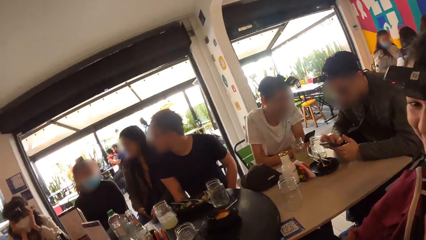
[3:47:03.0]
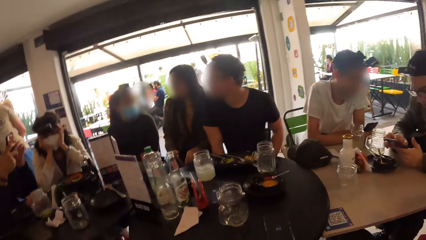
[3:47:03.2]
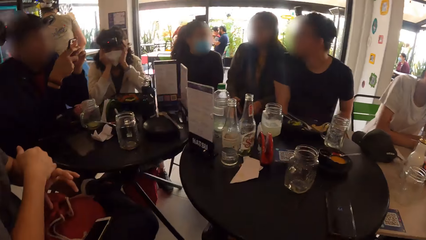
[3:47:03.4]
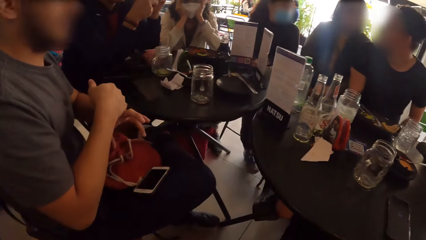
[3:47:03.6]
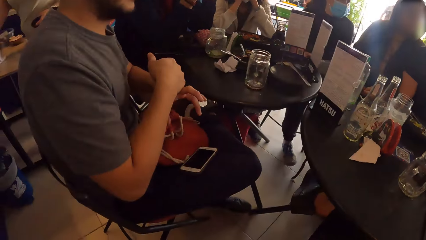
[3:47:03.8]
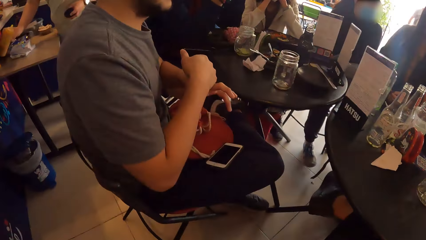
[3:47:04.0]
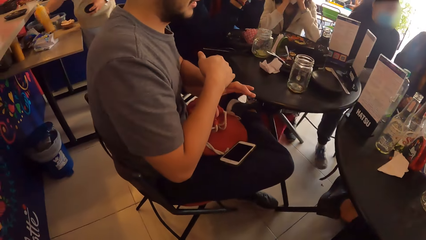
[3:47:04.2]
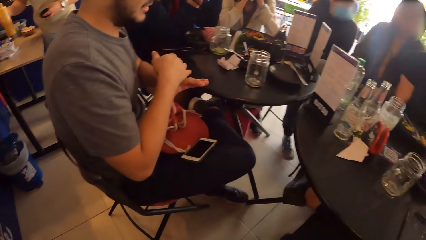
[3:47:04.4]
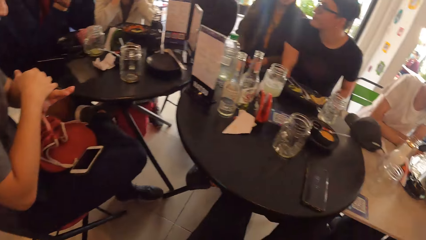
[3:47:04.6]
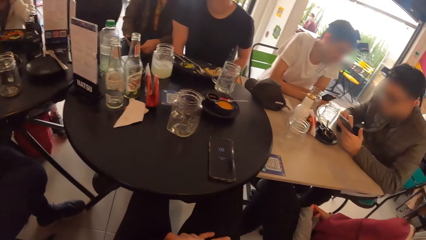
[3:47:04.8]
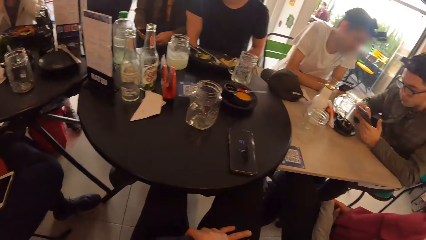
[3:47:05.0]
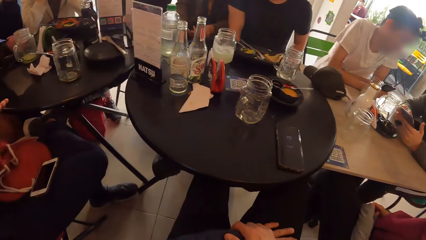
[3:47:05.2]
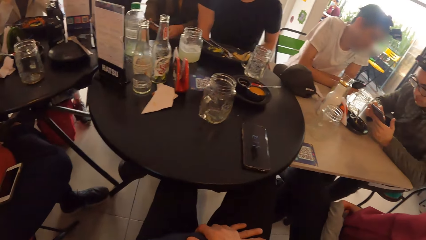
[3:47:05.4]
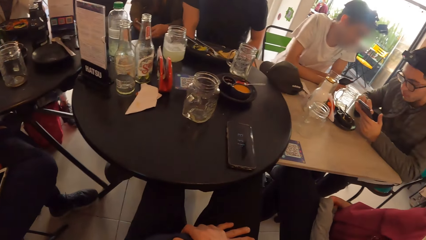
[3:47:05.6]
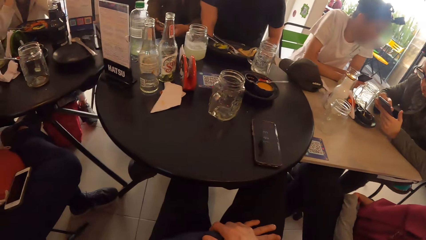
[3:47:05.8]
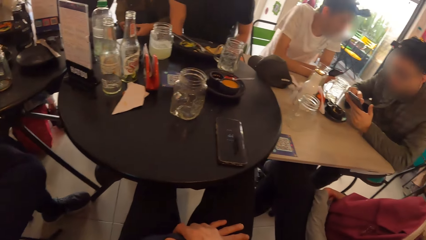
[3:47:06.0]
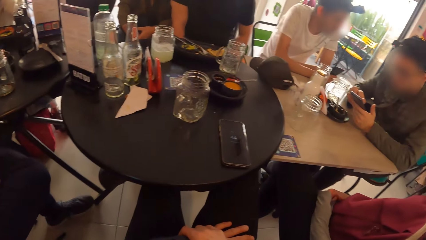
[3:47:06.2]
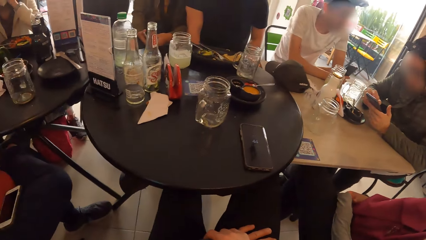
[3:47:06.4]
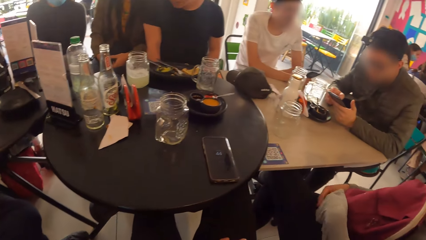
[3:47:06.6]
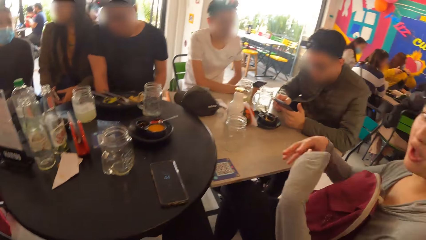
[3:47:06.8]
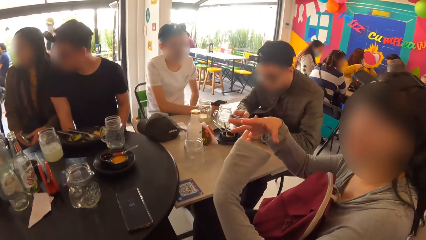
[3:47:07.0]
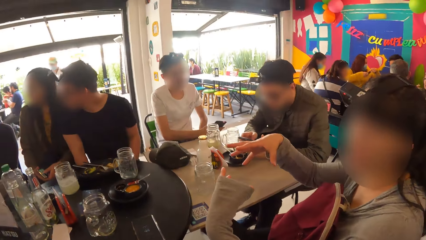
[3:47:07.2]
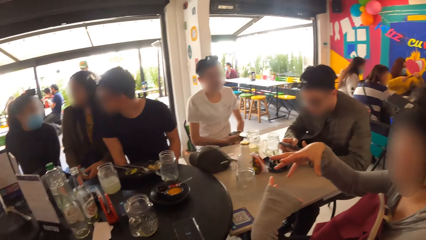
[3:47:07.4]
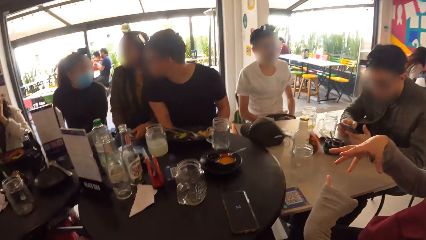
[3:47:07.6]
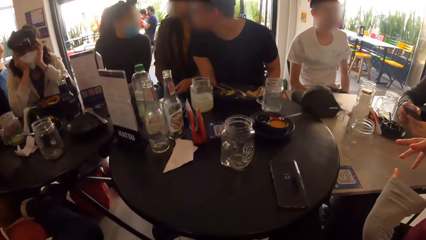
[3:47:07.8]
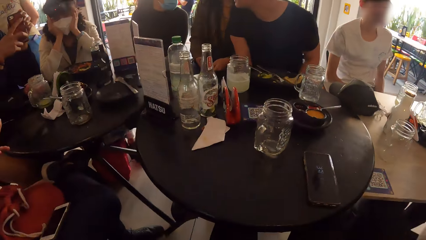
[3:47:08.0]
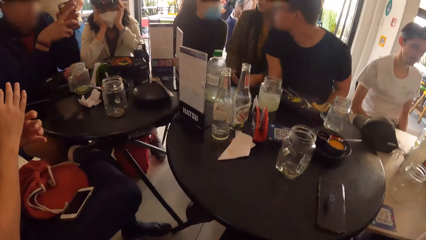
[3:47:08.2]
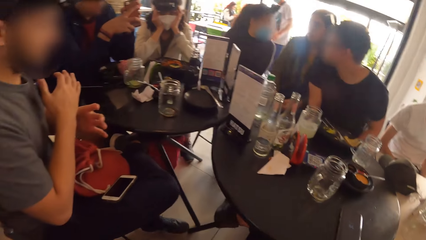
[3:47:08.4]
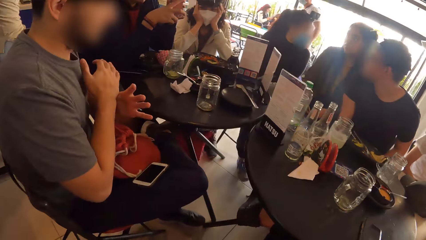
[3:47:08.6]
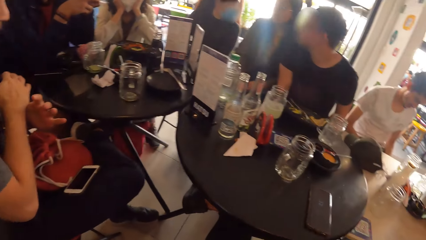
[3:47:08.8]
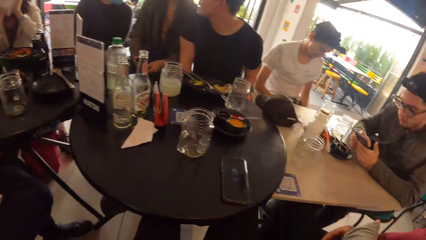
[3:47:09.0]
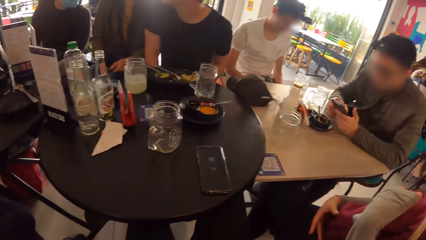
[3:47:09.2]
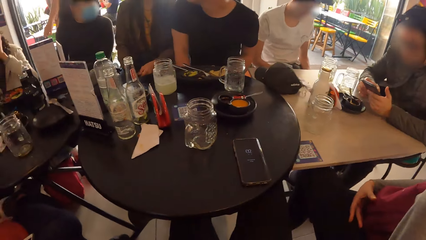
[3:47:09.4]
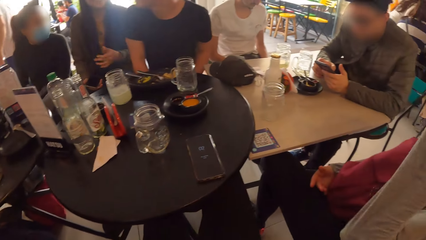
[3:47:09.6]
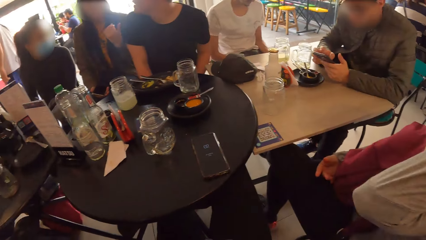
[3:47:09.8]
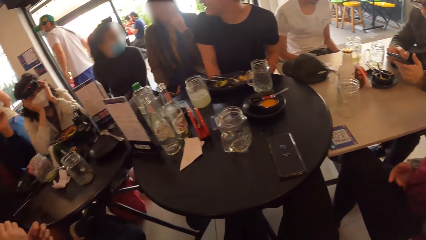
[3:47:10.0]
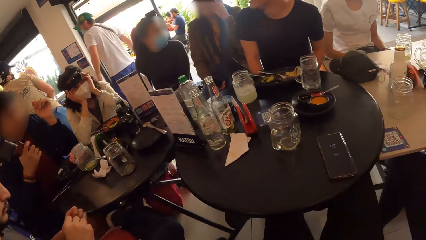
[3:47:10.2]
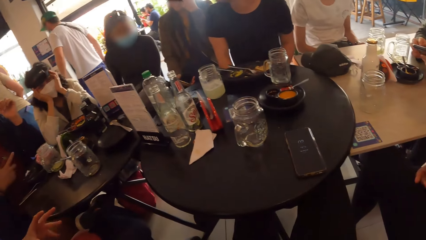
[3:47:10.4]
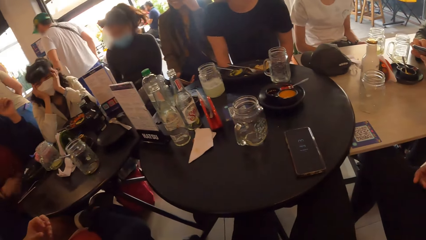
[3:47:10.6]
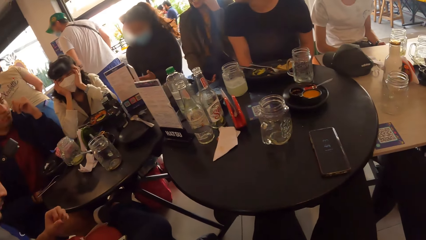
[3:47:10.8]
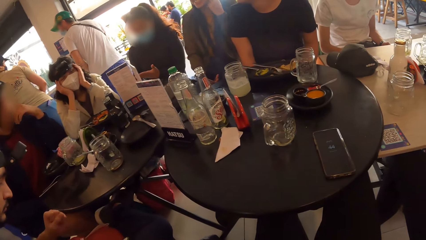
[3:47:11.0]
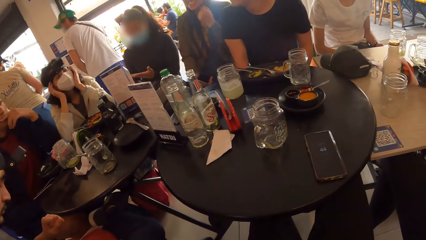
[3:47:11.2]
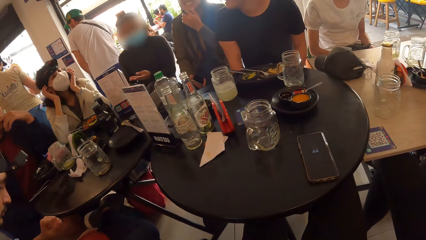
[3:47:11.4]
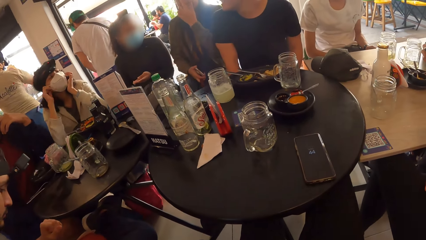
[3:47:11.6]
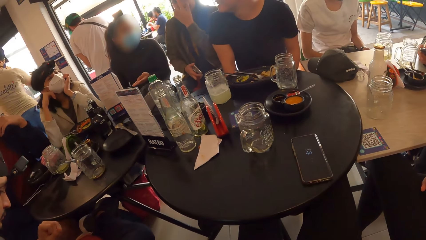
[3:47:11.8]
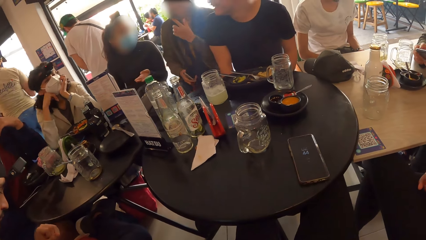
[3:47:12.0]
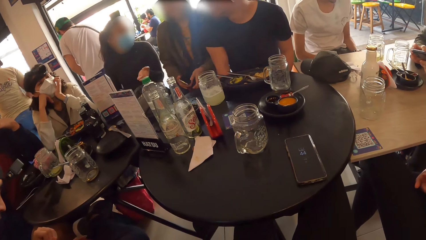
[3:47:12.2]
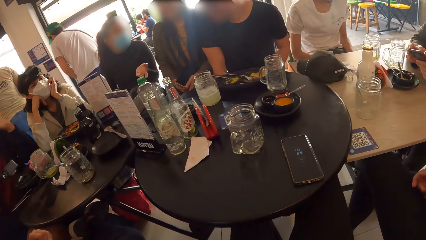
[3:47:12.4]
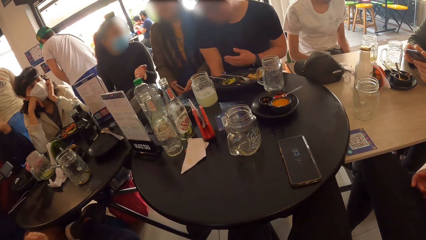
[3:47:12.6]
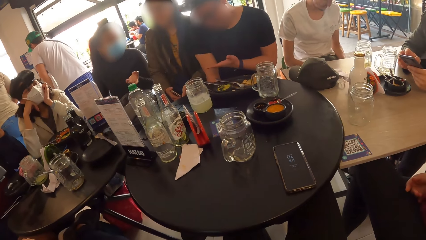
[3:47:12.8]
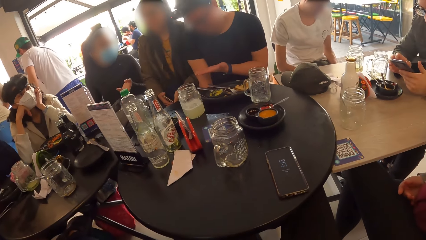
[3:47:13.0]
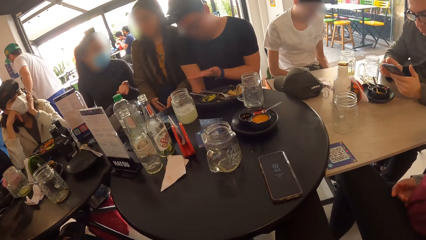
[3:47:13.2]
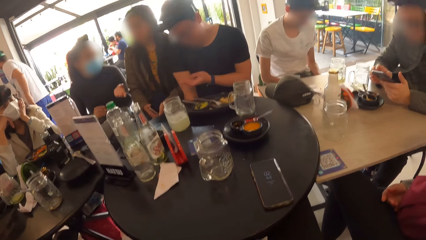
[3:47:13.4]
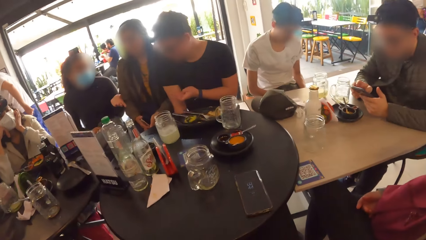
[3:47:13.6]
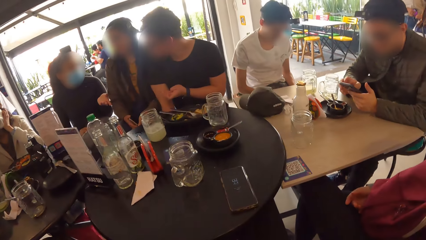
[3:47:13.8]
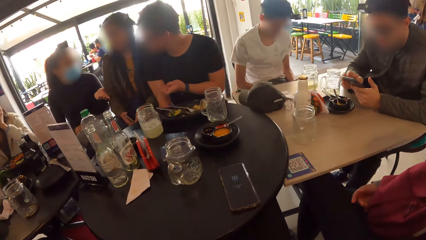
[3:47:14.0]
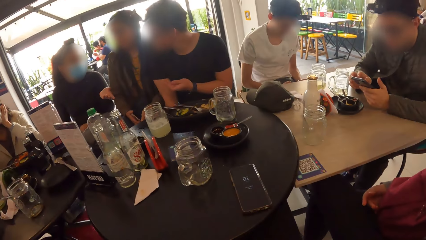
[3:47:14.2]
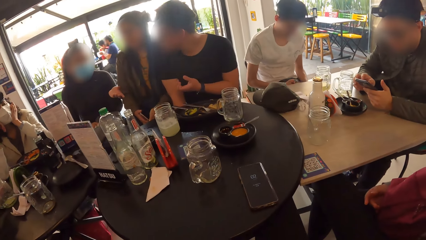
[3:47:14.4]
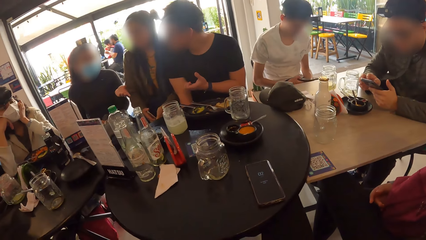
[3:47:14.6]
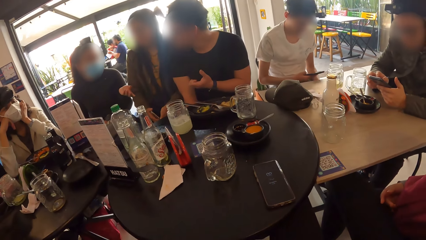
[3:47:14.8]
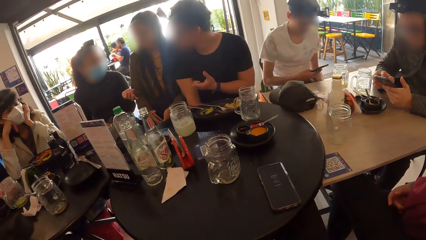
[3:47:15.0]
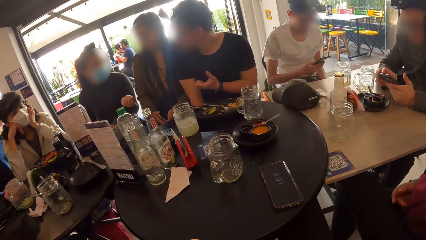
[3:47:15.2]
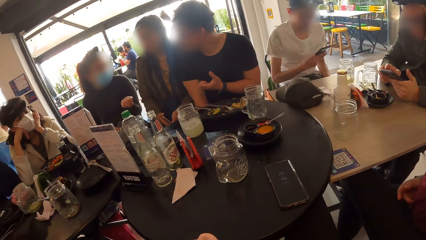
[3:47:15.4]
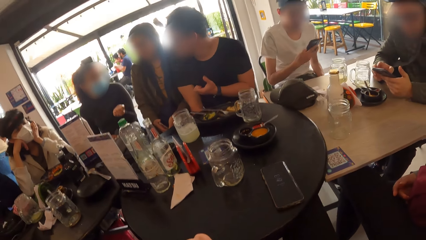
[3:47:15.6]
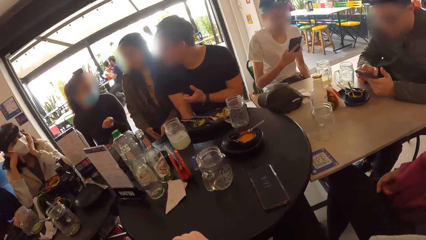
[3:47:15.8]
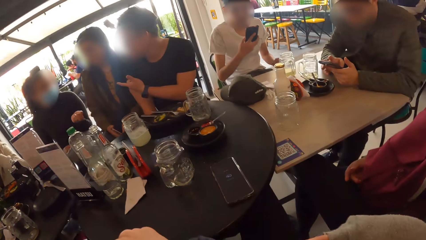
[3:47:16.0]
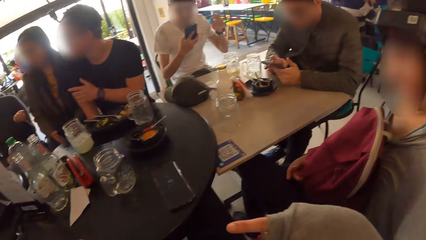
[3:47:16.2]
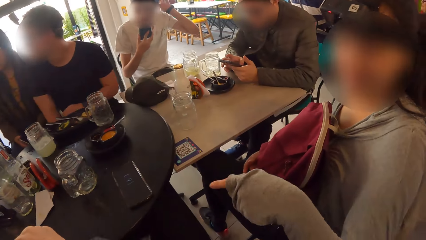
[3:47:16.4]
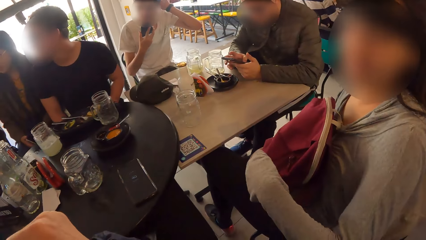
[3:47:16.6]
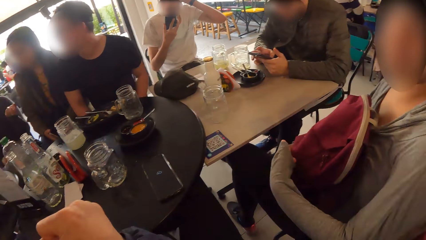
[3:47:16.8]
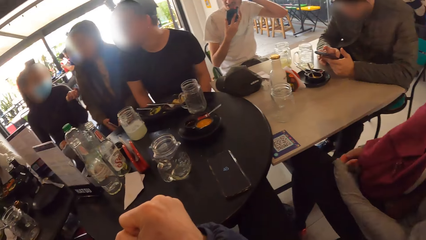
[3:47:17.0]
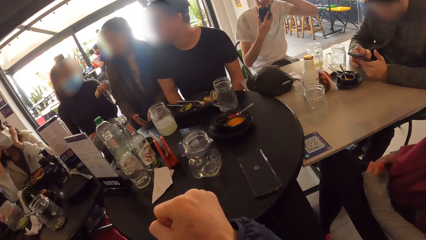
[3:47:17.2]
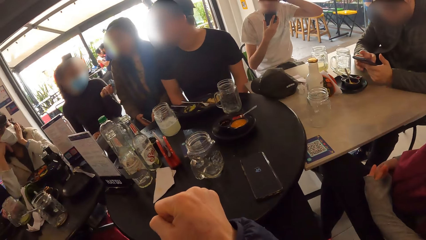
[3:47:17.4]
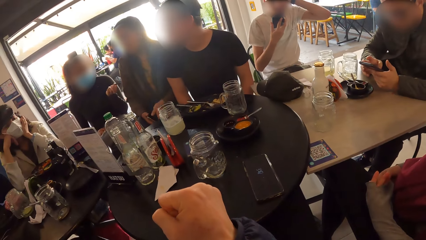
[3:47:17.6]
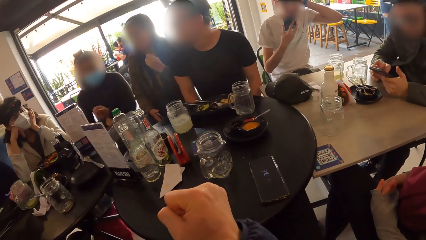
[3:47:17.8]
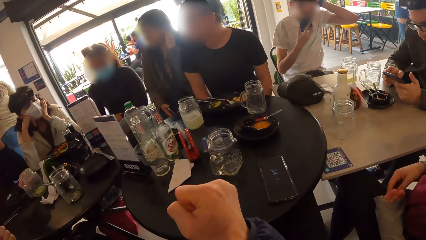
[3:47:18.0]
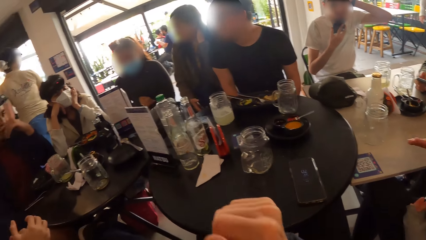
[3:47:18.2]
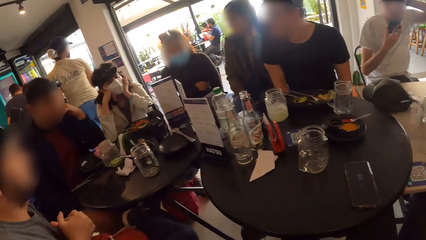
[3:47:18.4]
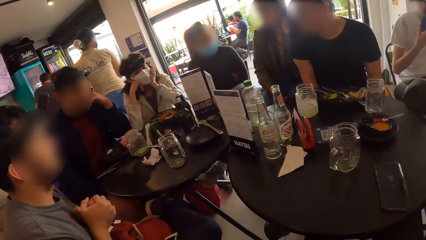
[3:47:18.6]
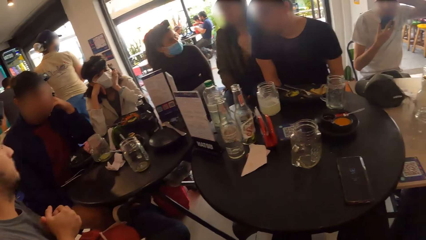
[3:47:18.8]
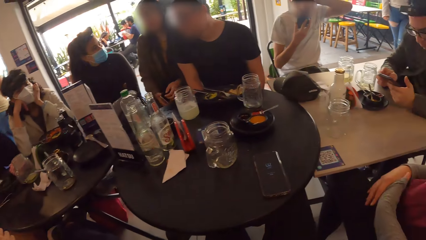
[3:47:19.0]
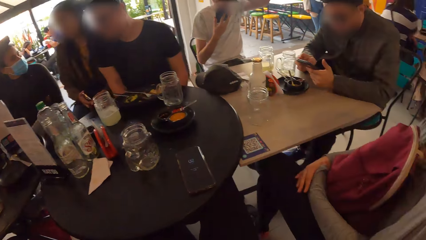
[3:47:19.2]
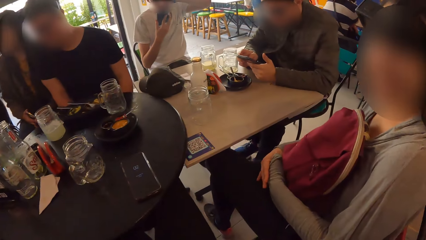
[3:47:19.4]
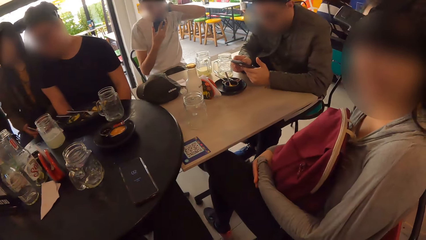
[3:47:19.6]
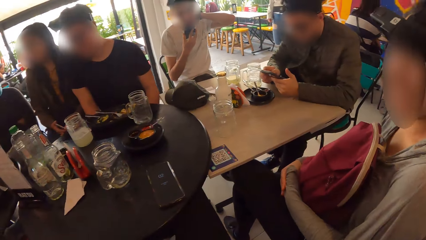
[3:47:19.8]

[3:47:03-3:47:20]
A woman interacts with the camera wearer. The camera wearer turns towards a man. The man stretches his fingers. The camera wearer stares at the table. The woman interacts with the camera wearer.
